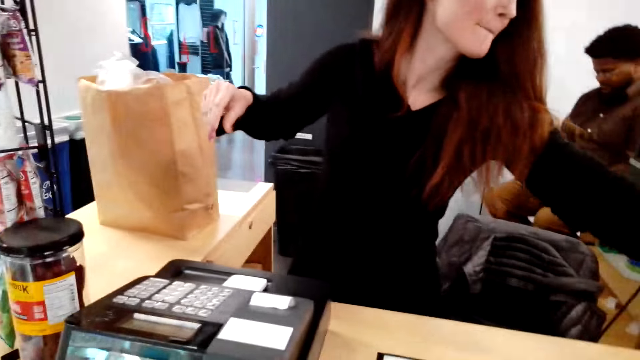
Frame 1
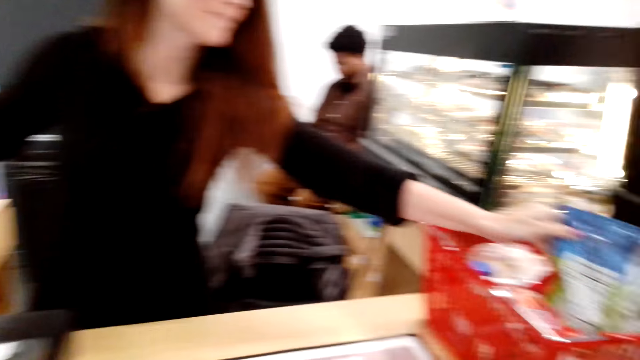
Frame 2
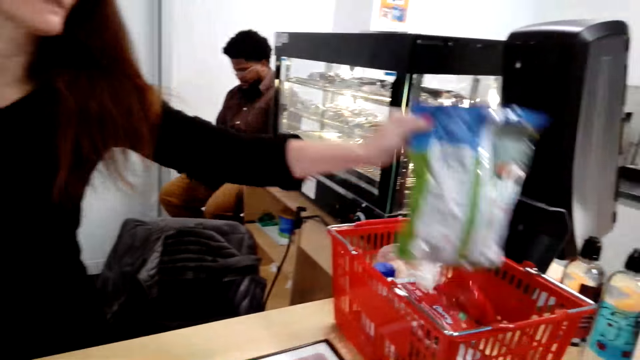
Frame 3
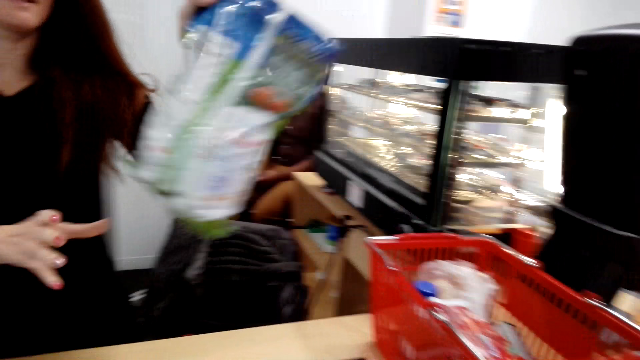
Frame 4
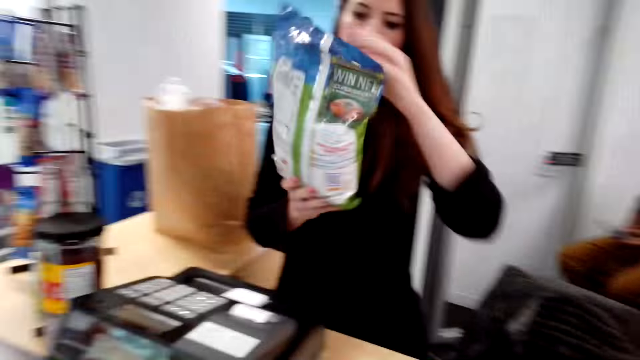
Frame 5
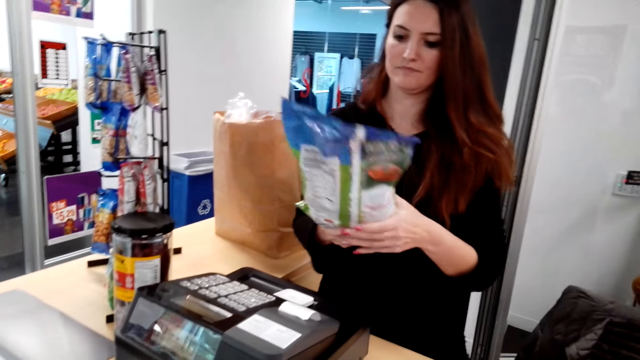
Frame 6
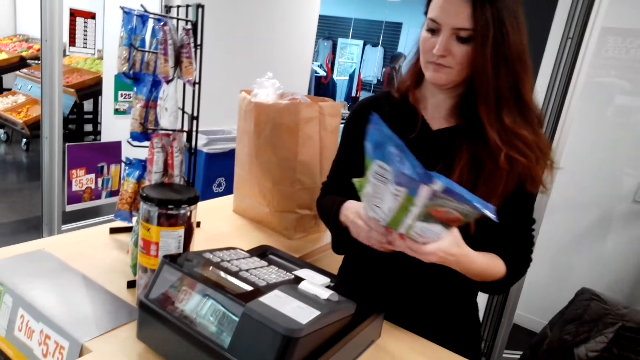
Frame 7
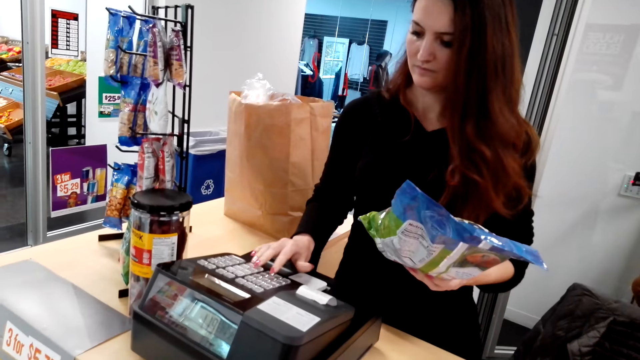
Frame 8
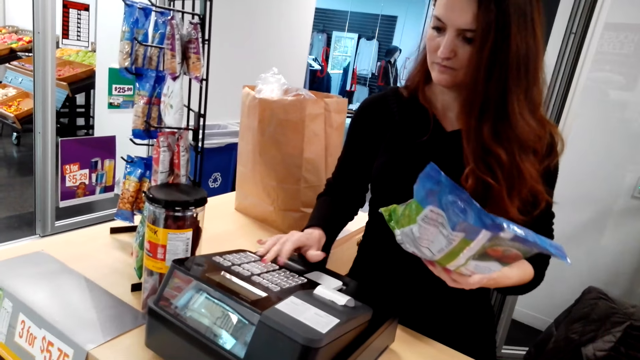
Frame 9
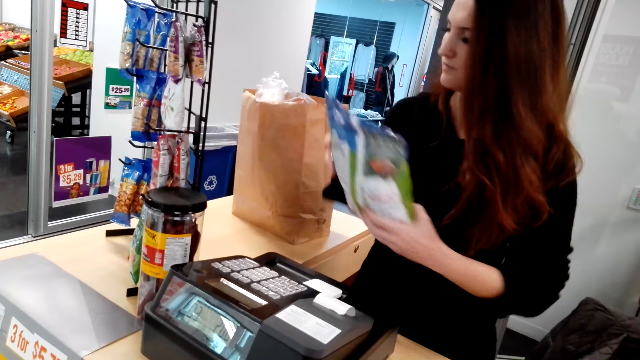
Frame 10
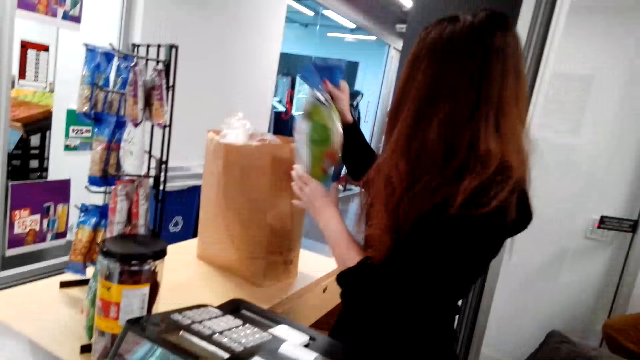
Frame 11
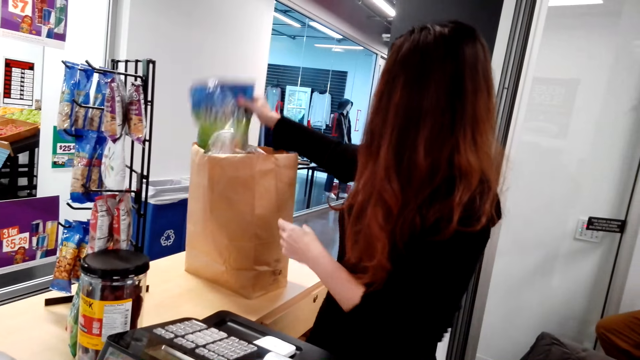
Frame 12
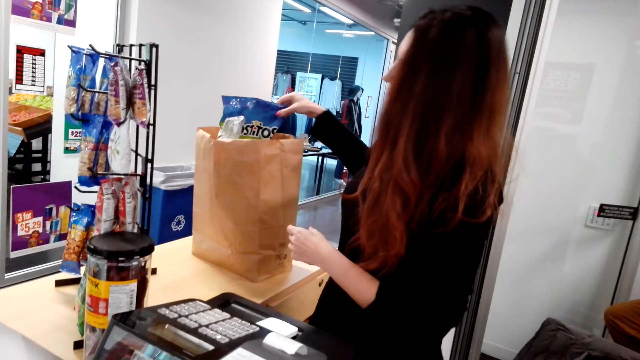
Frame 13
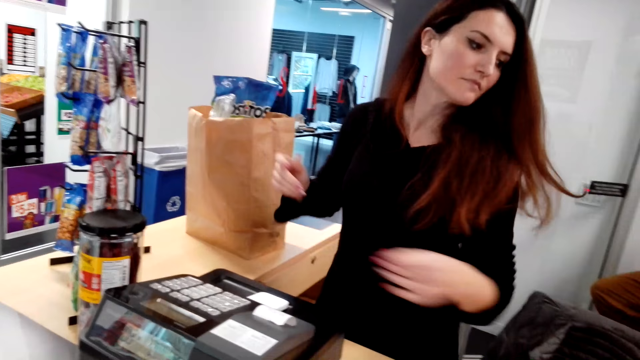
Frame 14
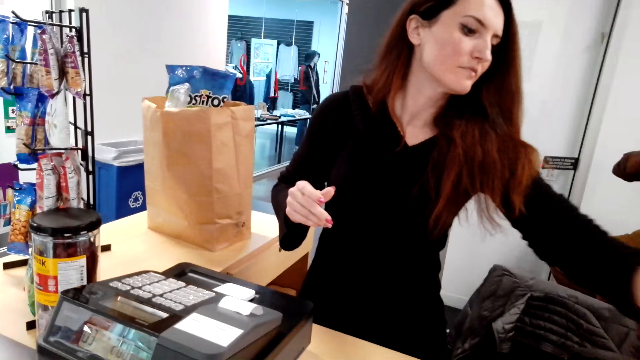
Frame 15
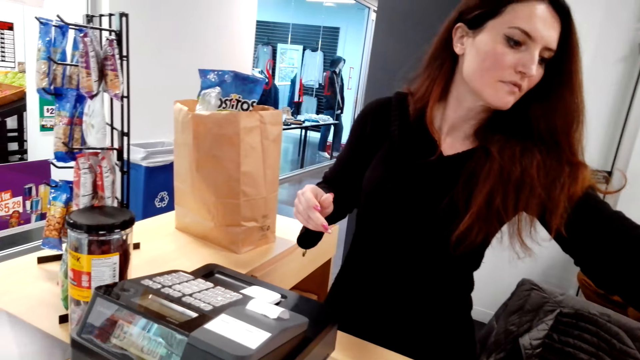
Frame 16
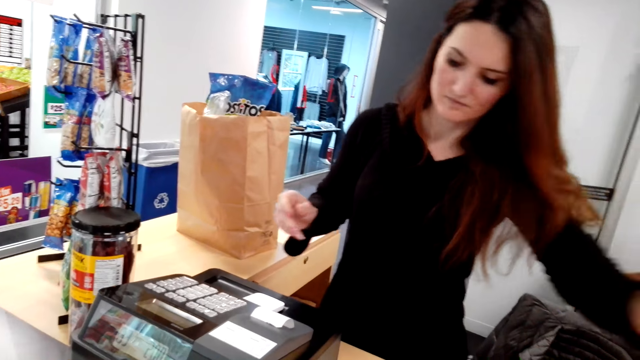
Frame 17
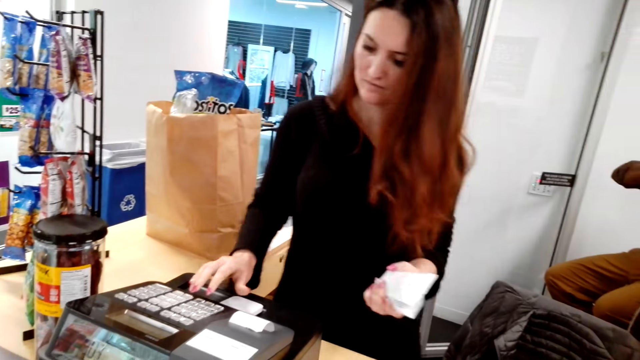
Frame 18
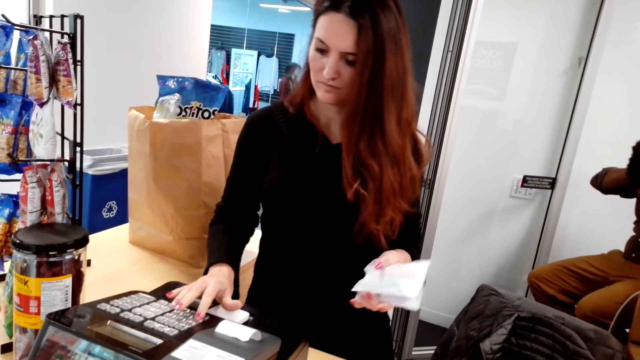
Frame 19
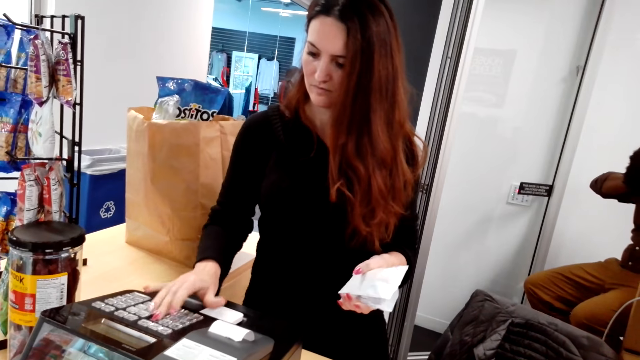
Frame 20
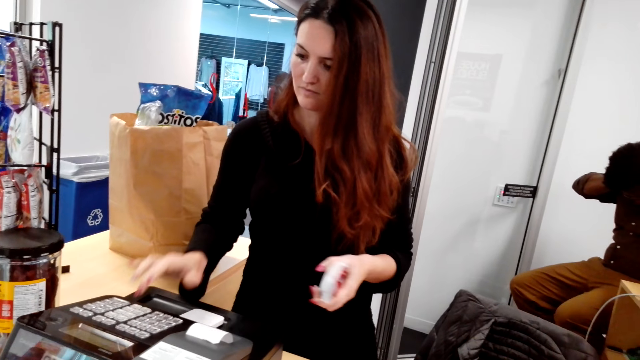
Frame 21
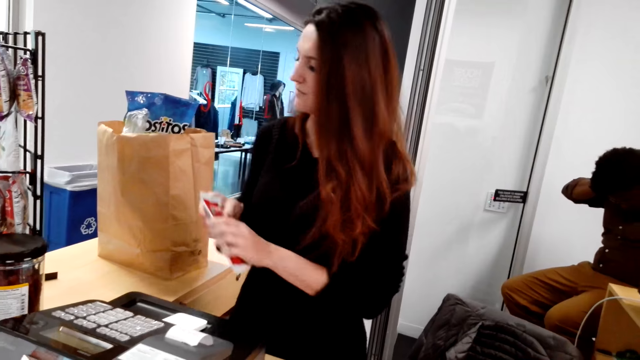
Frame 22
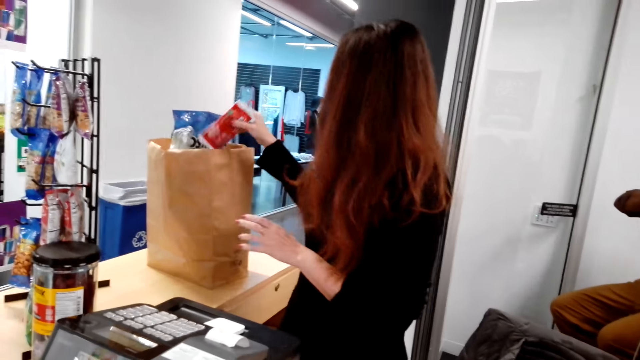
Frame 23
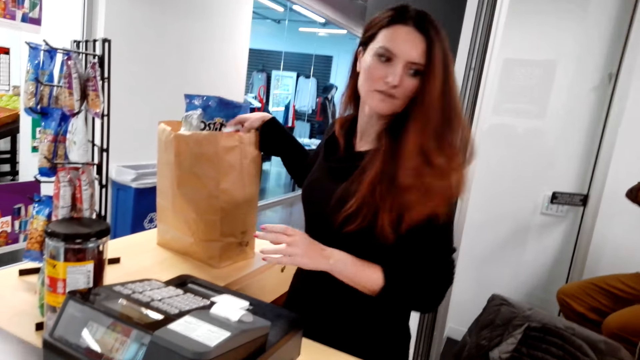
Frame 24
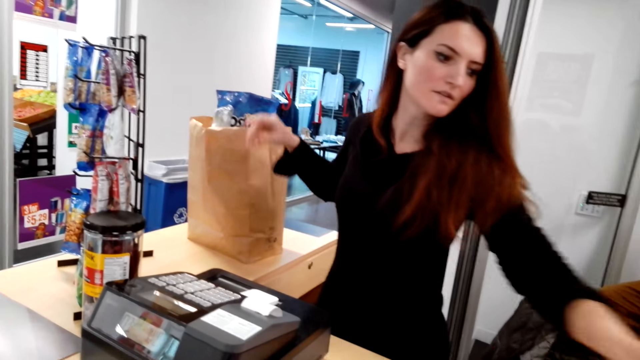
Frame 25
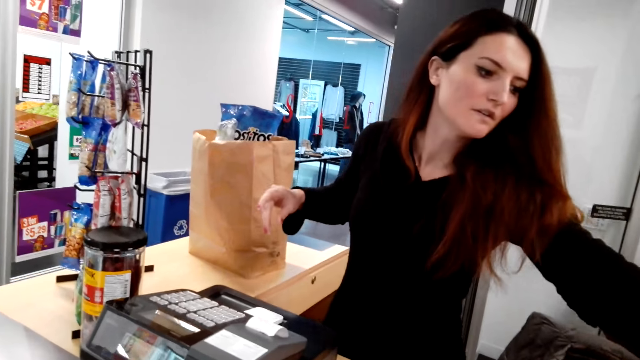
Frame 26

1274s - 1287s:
A lady picks up a pack of tostitos, presses the cash register, and puts the tostitos in the shopping bag. The lady picks up something, presses the cash register, and puts something in the shopping bag.

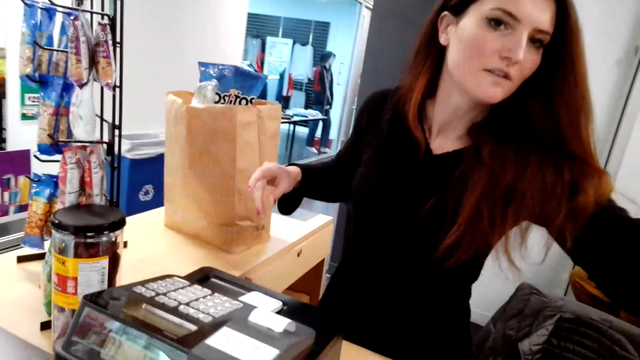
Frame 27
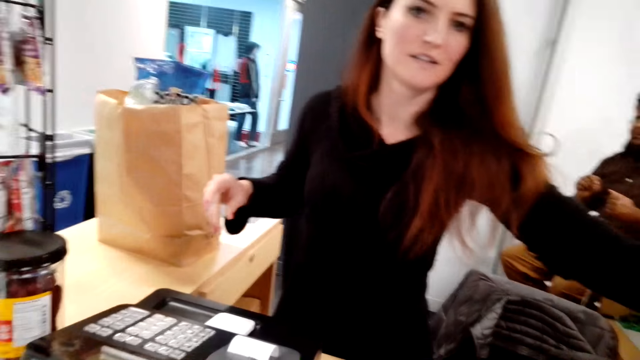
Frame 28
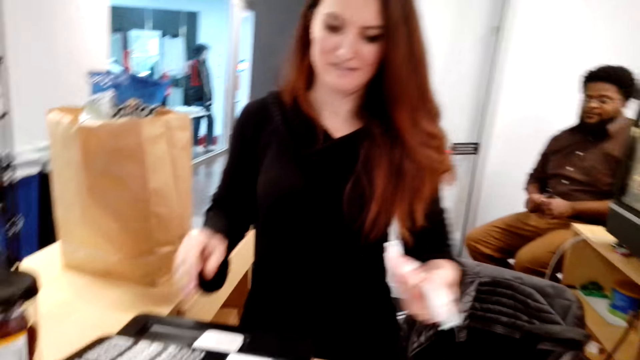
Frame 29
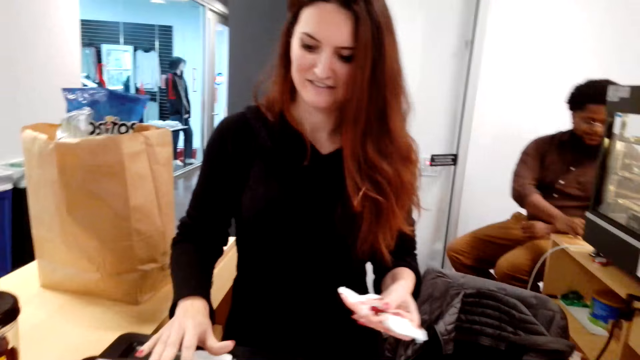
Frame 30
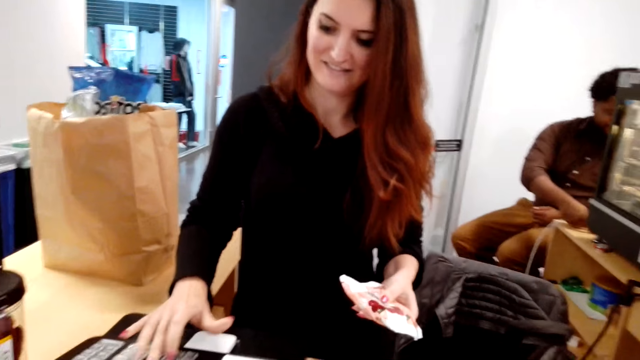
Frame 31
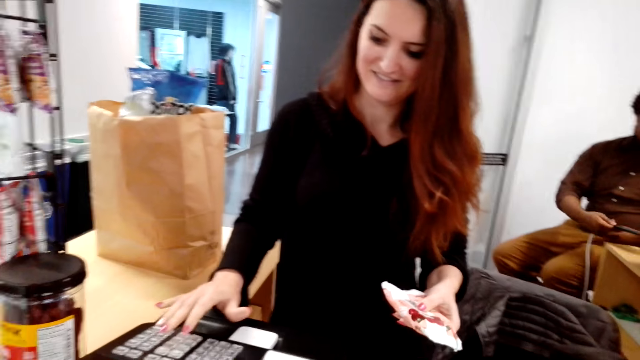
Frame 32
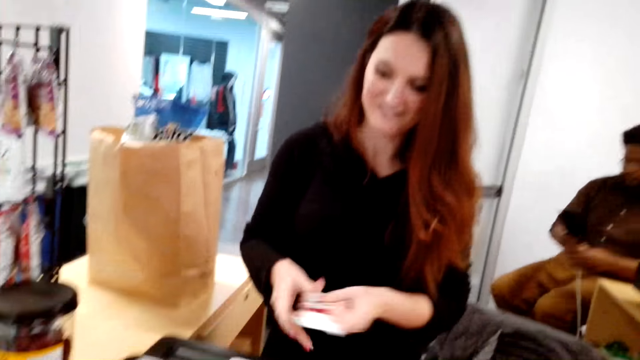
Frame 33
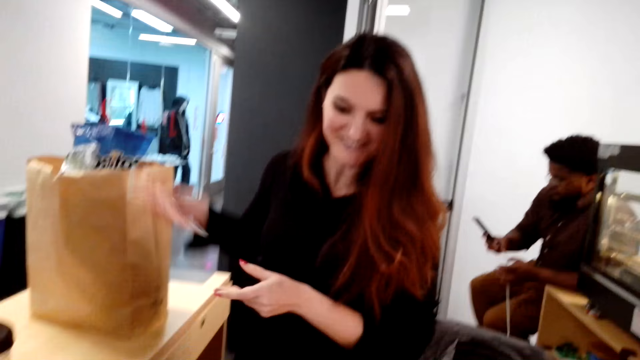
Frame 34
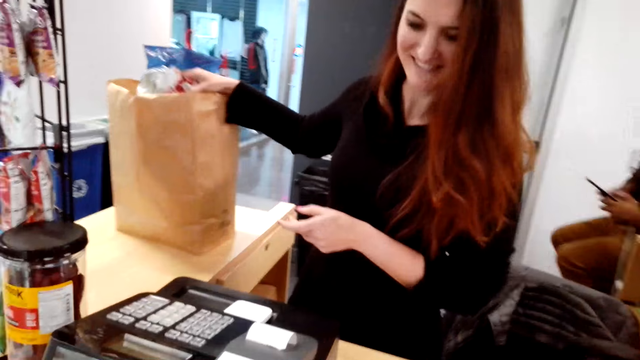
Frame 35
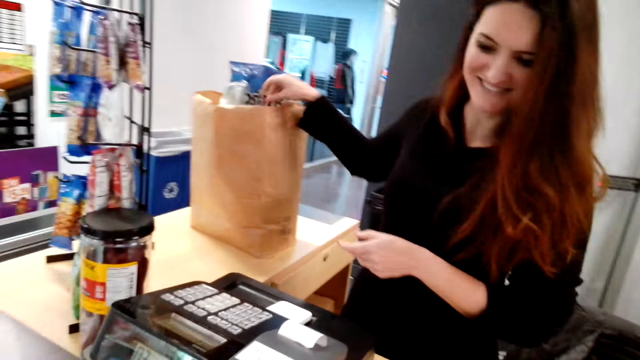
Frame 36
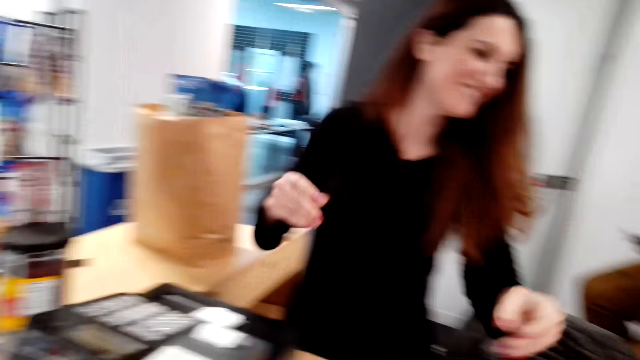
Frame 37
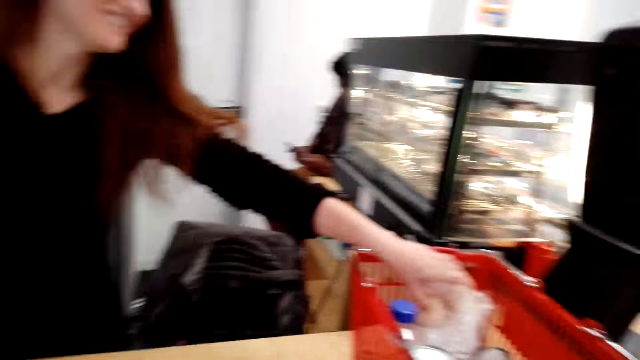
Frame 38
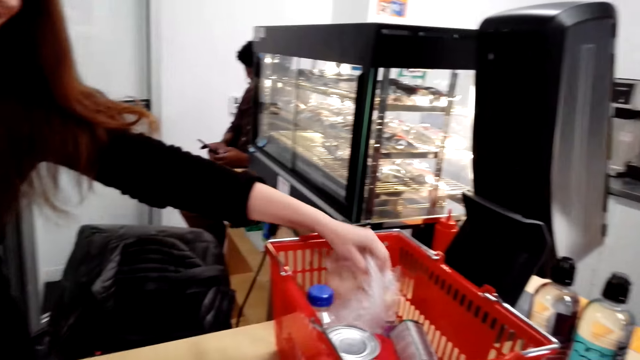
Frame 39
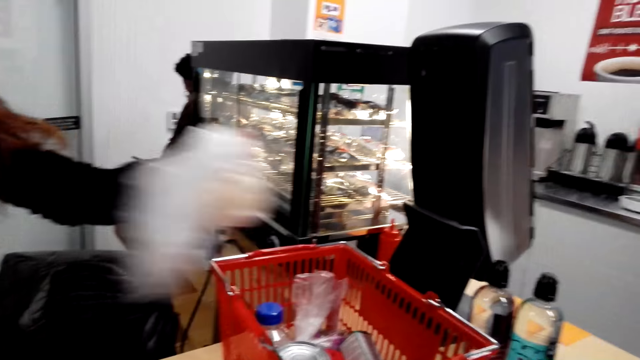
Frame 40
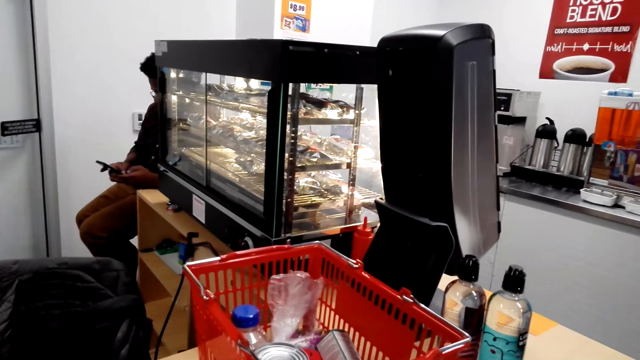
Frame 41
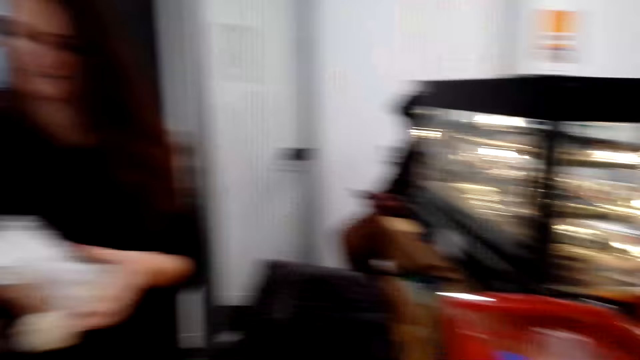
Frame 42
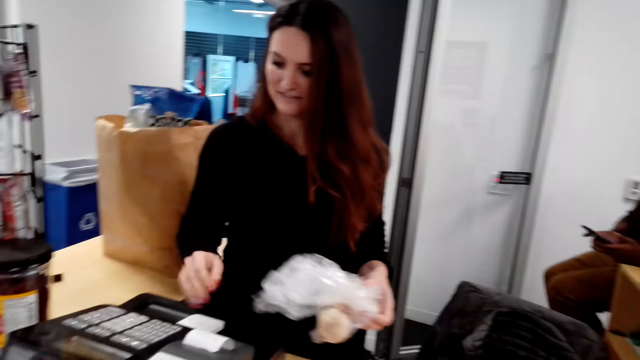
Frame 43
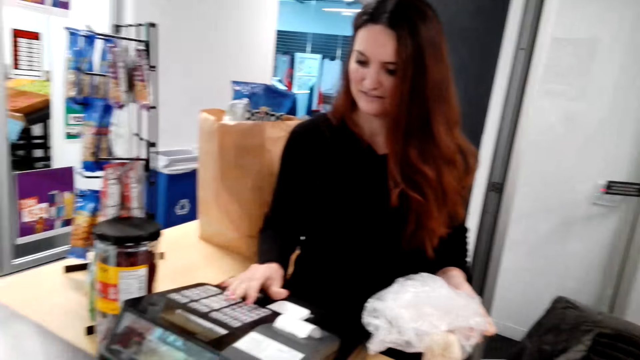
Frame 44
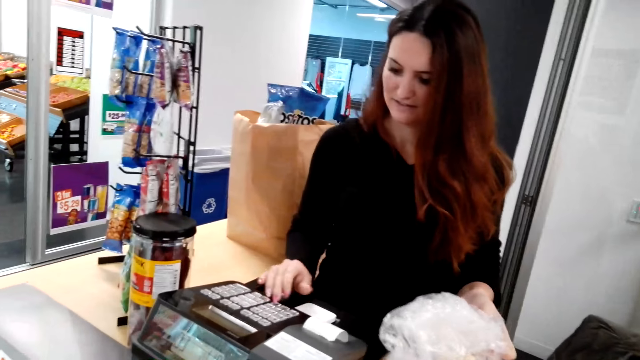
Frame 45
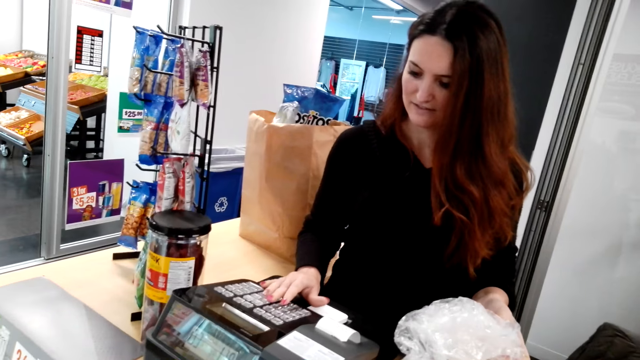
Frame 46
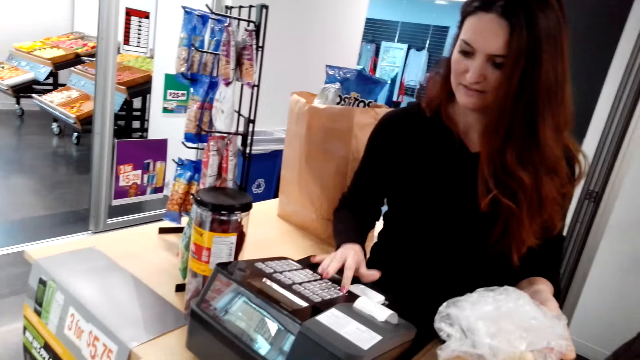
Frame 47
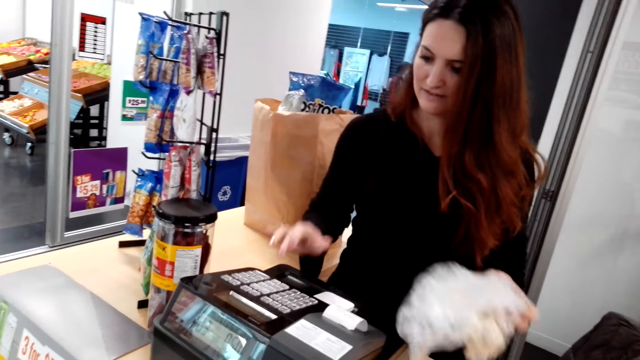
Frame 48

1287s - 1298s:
A lady picks up something, presses the cash register, and puts something in the shopping bag. The lady picks up nylon paper and presses the cash register.
